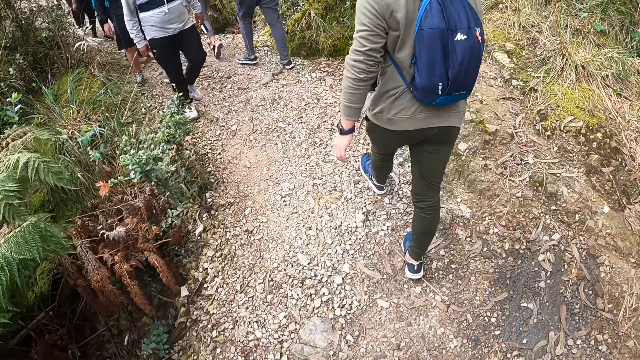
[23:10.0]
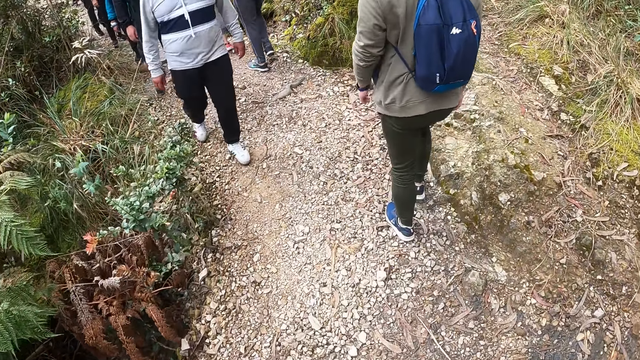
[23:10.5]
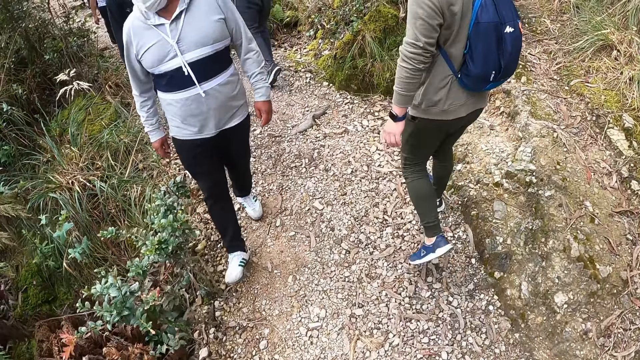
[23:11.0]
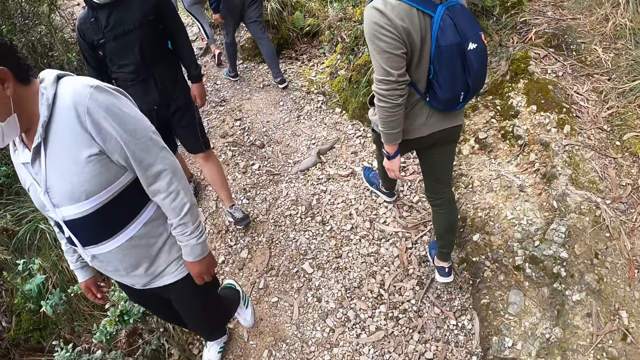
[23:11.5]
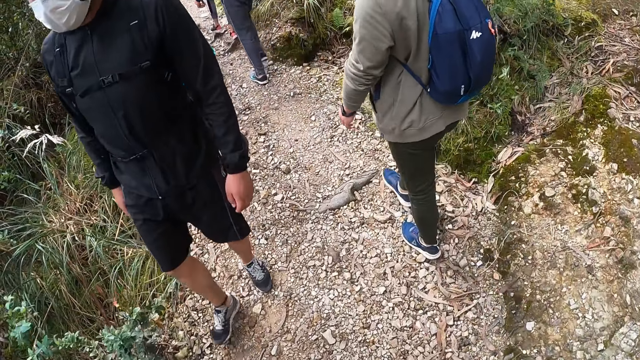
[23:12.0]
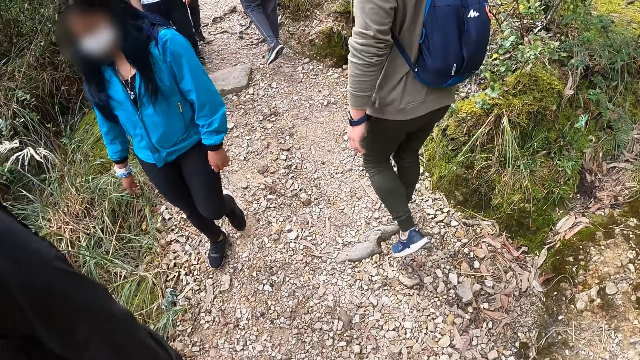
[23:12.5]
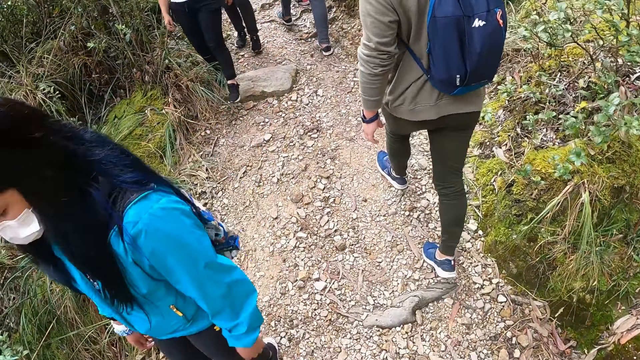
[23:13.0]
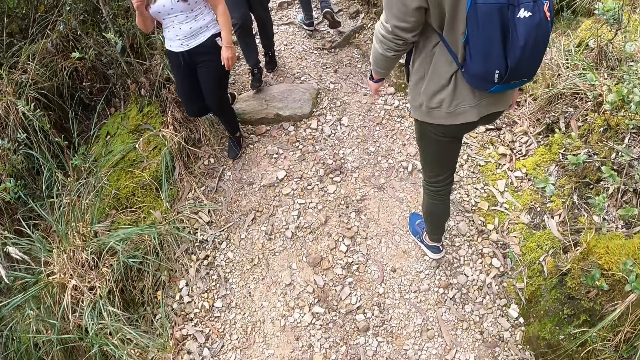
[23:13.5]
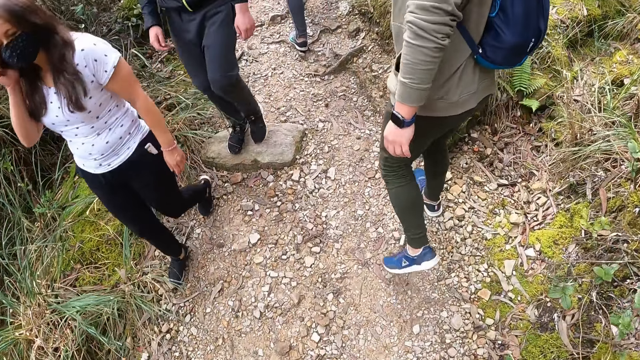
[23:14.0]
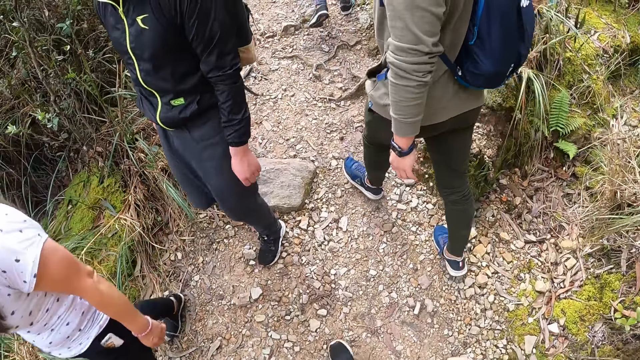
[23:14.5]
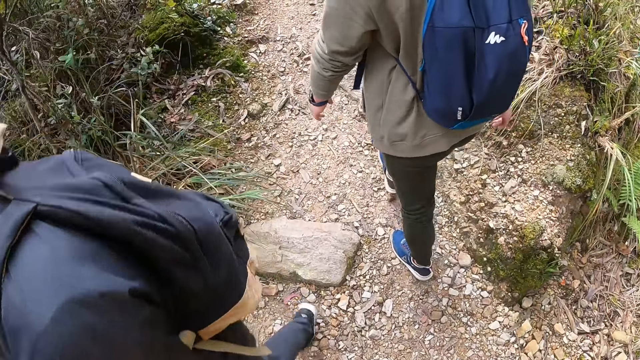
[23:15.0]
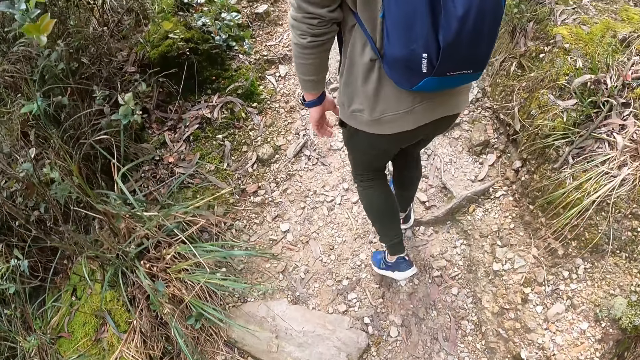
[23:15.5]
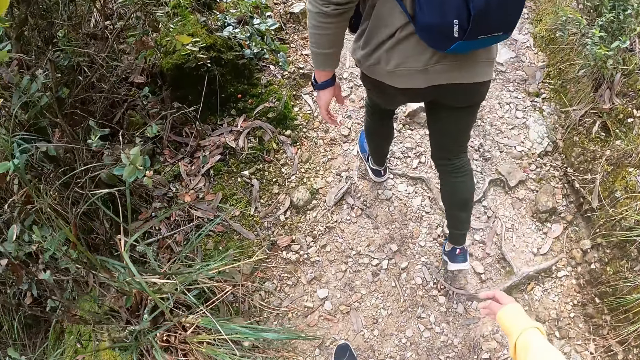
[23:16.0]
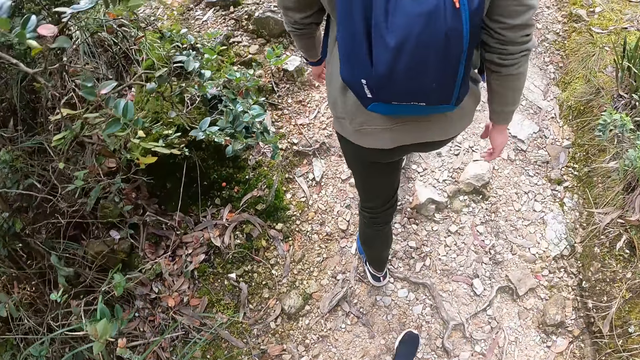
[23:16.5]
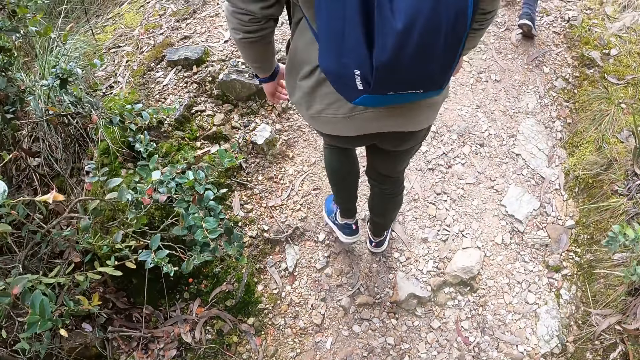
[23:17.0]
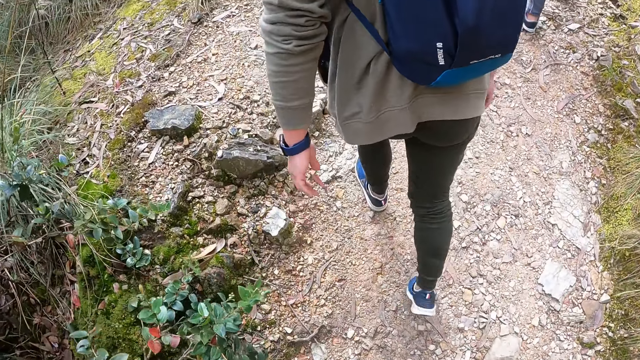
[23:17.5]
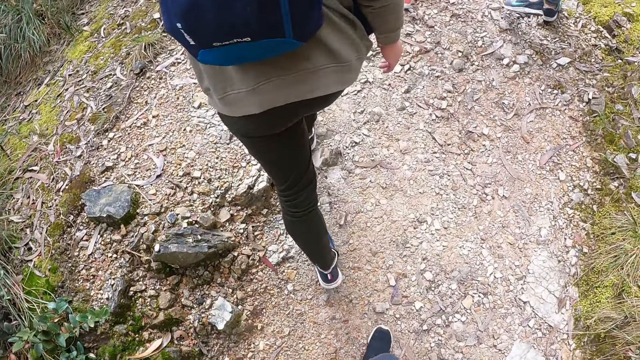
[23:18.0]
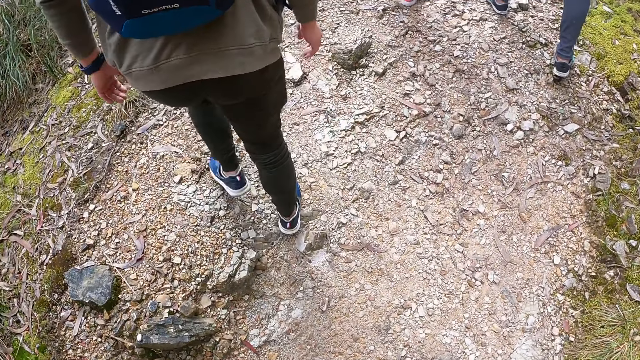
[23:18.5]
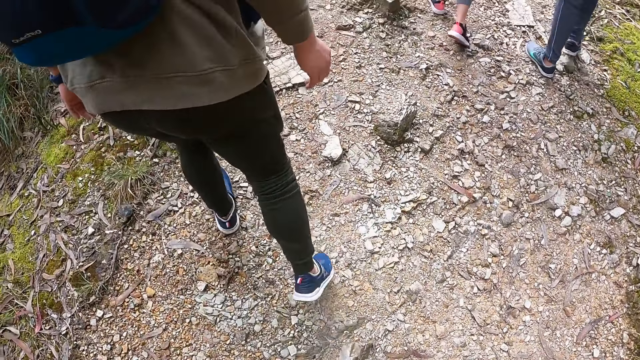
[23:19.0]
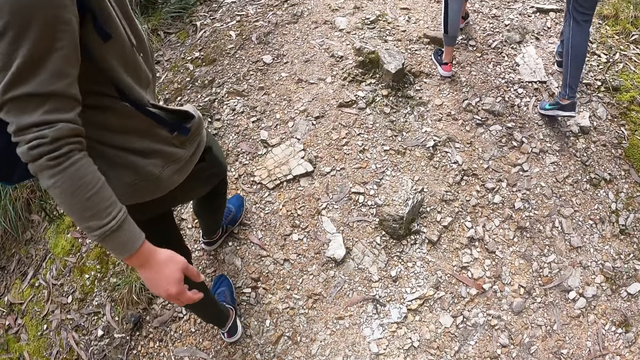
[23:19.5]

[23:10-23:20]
A man walks past the camera wearer. Another man walks past the camera wearer. A woman walks past the camera wearer. Another woman walks past the camera wearer. Another woman walks past the camera wearer.

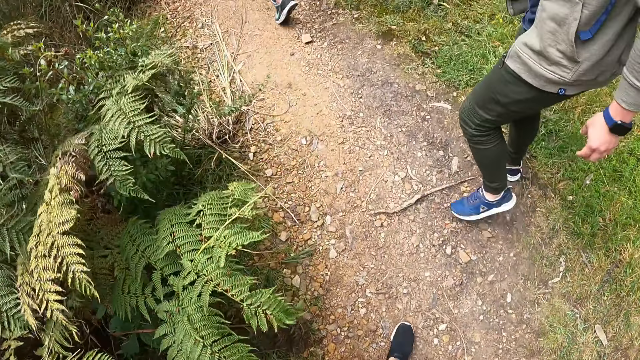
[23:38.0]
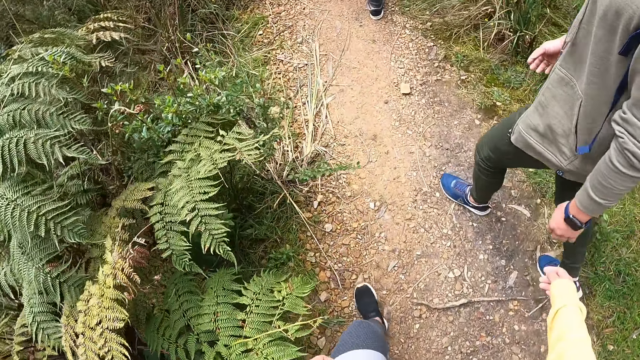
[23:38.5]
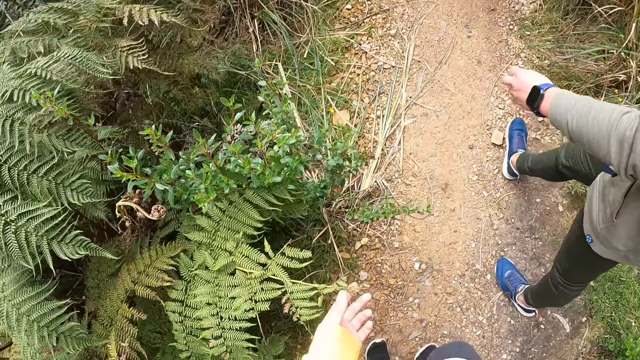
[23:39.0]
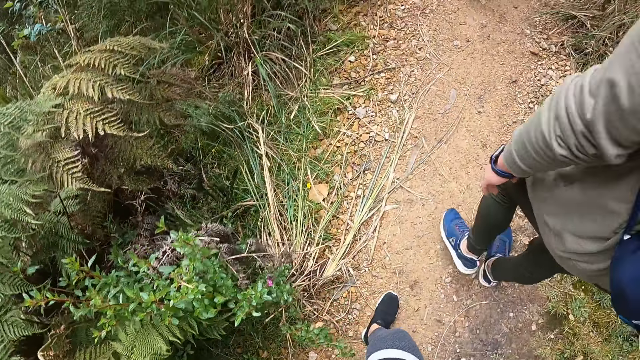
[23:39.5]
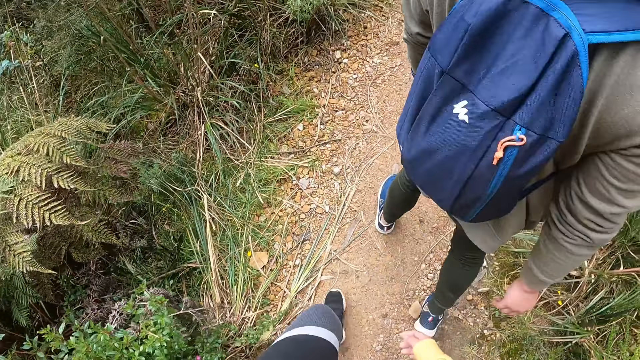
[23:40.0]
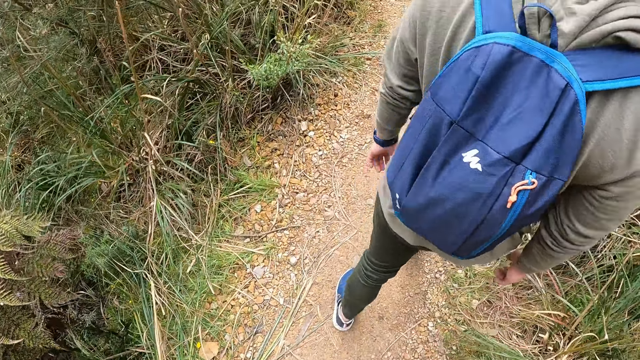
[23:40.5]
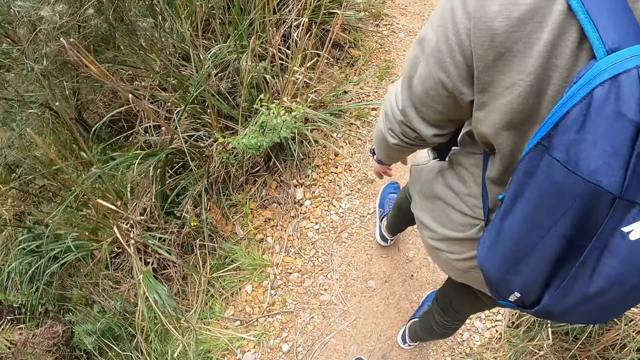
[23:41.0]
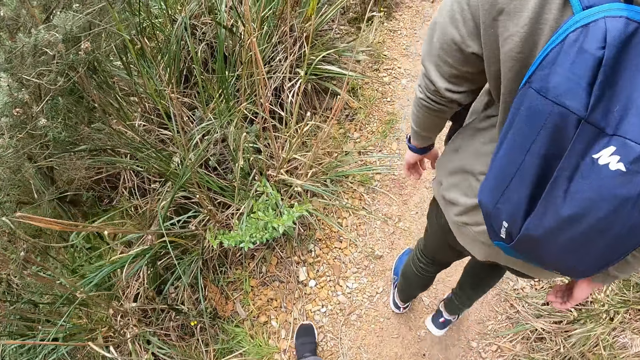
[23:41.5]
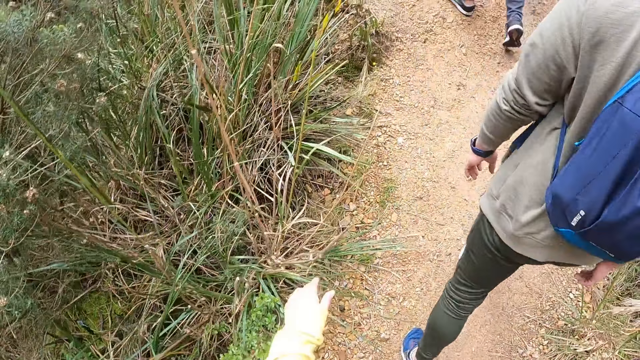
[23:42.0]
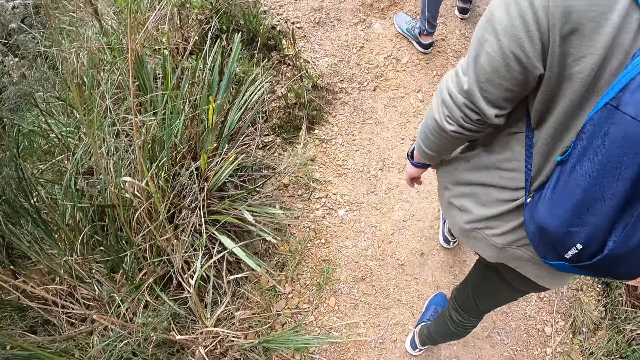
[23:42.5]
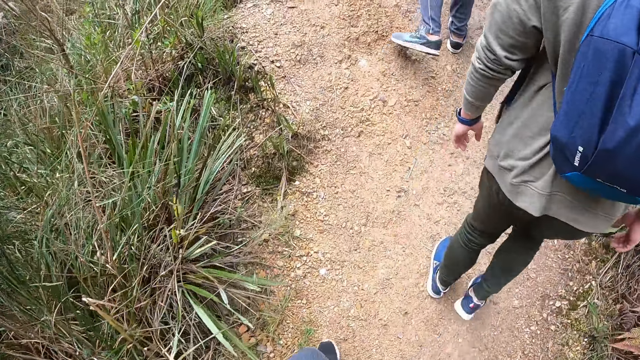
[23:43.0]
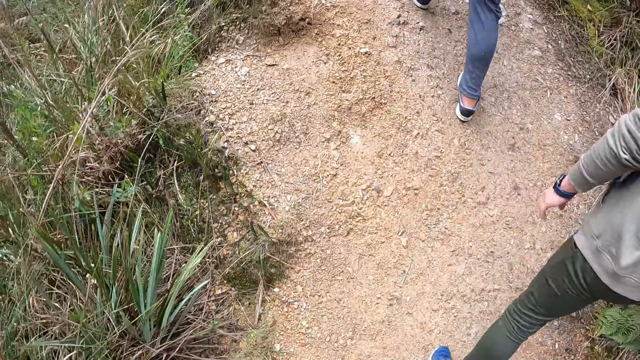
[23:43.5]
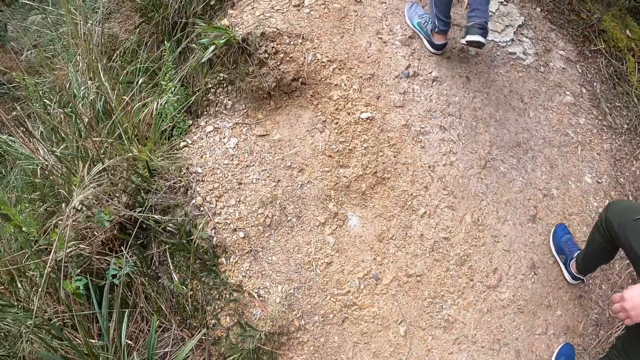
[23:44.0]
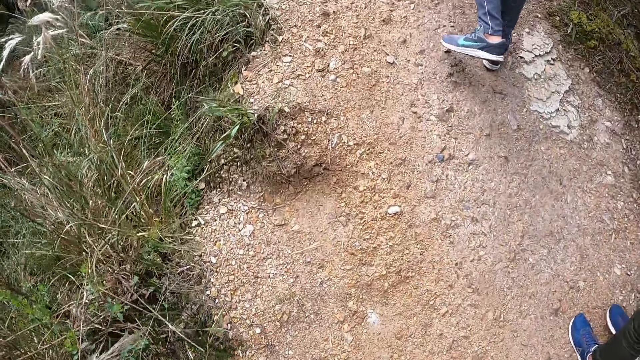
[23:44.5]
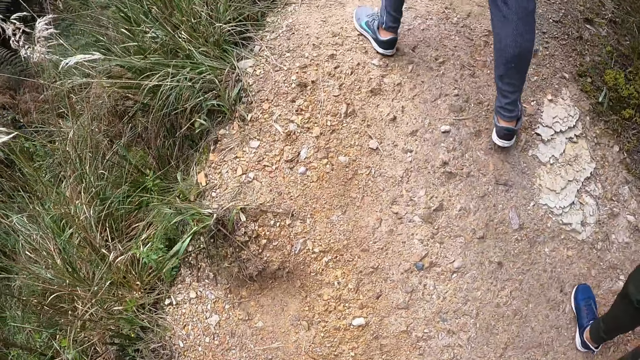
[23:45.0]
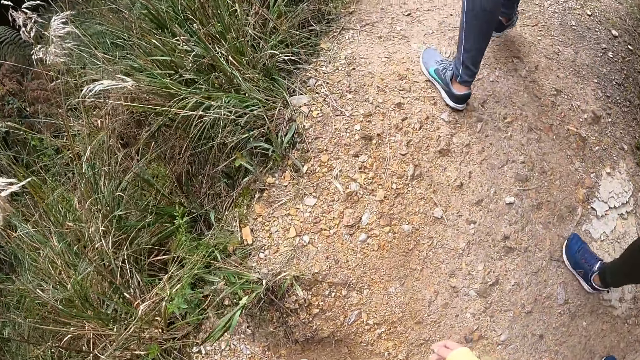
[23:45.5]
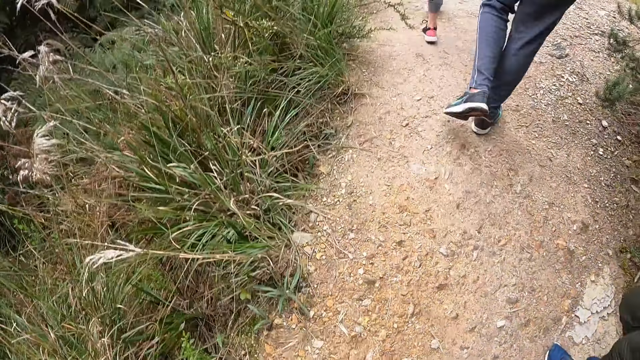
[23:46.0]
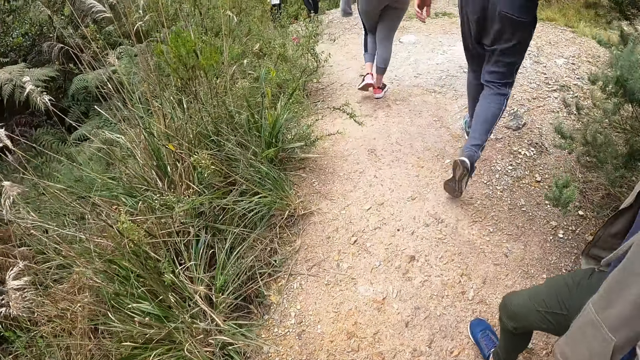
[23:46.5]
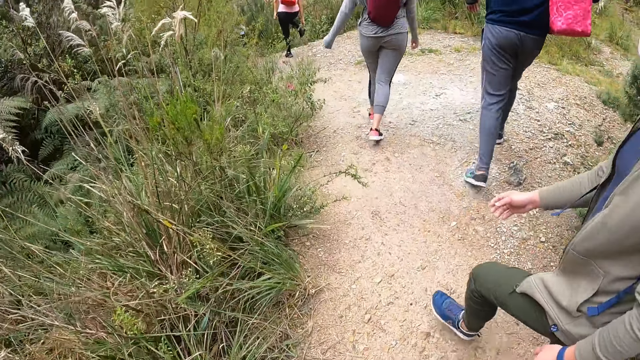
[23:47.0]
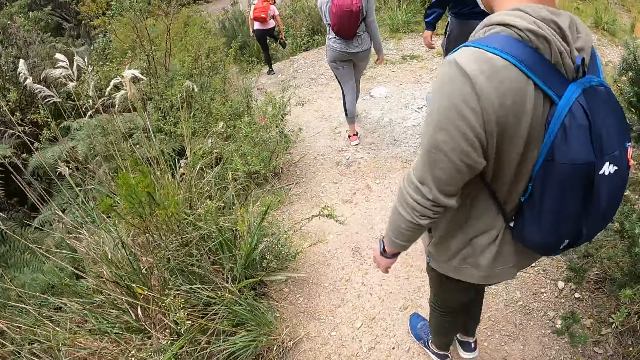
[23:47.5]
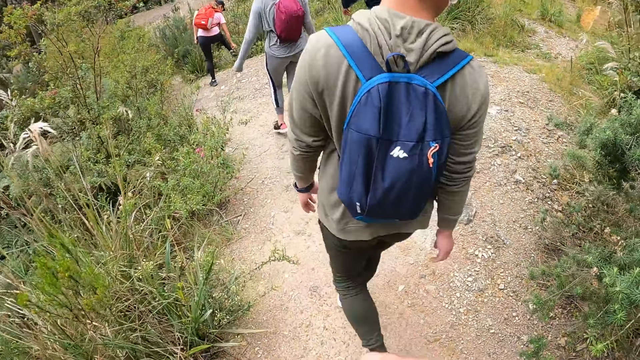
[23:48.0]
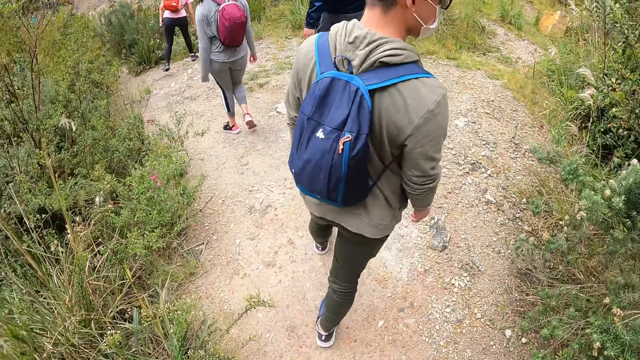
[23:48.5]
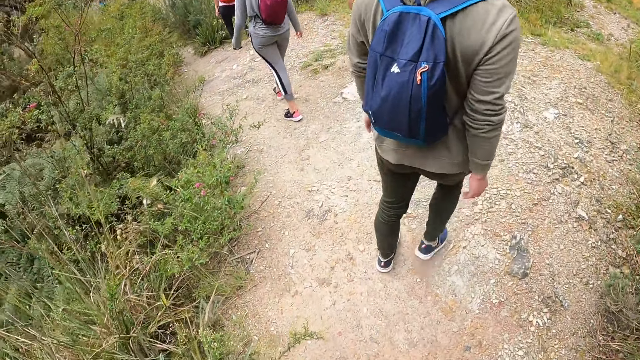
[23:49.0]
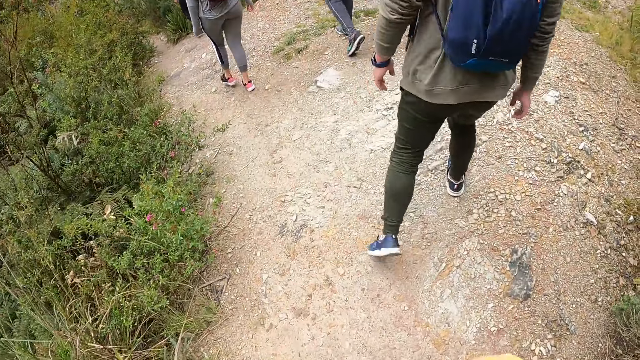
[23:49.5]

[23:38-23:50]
The camera wearer holds a leaf. They walk in the area.
